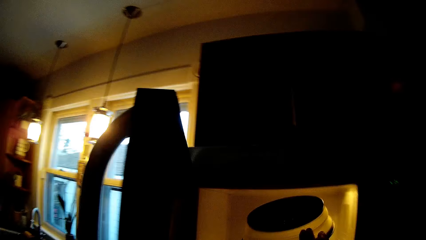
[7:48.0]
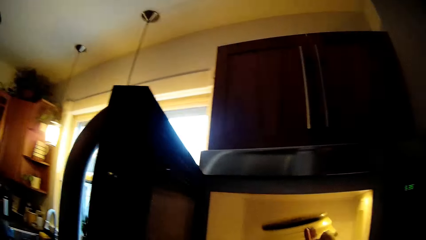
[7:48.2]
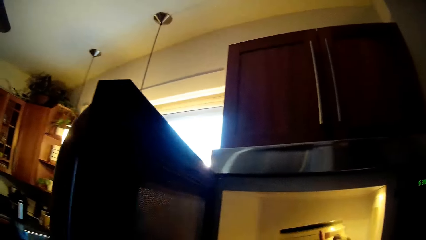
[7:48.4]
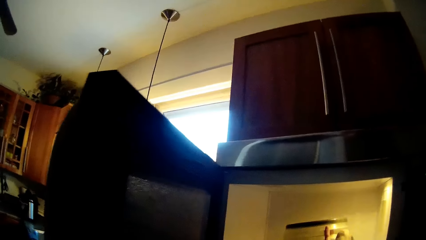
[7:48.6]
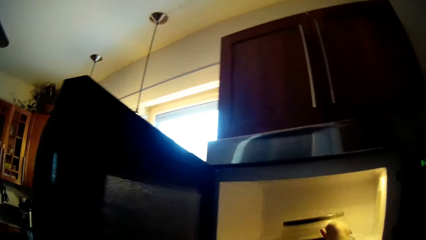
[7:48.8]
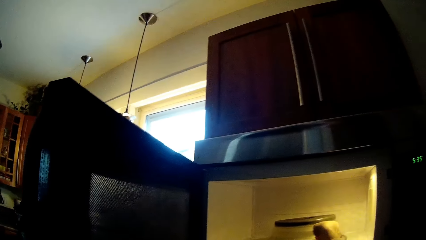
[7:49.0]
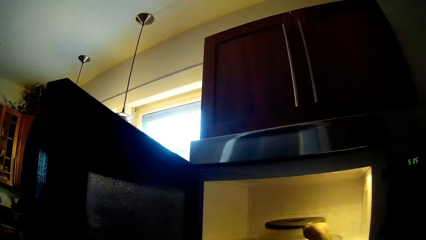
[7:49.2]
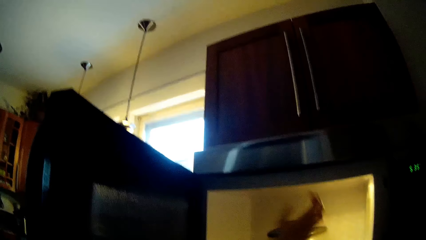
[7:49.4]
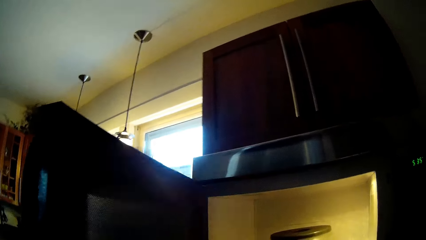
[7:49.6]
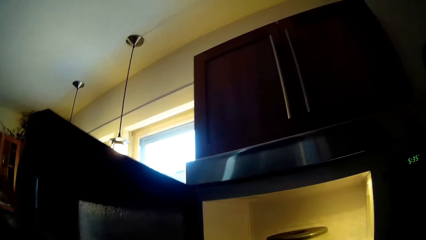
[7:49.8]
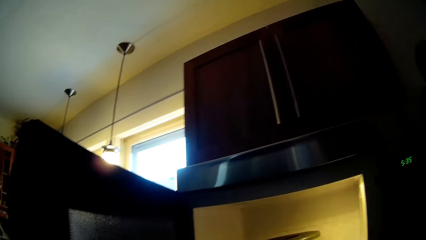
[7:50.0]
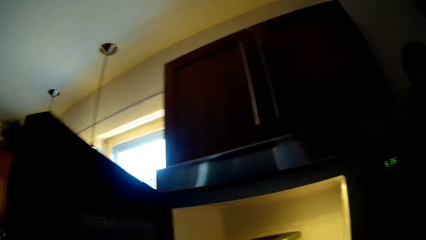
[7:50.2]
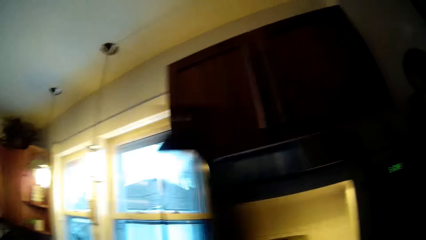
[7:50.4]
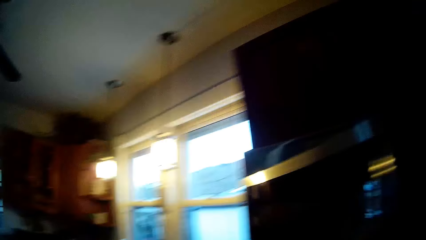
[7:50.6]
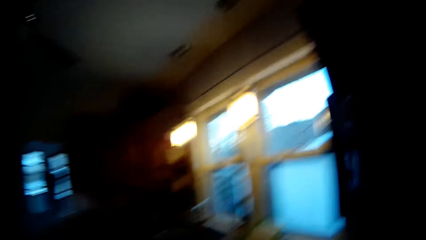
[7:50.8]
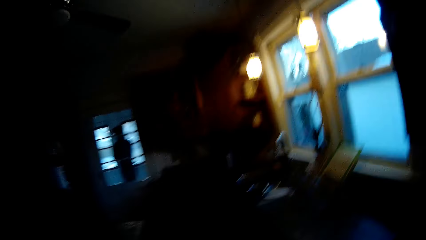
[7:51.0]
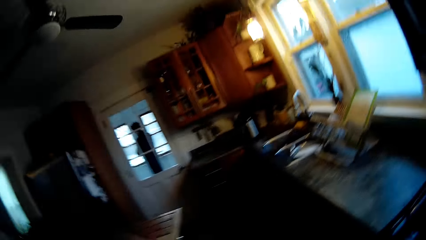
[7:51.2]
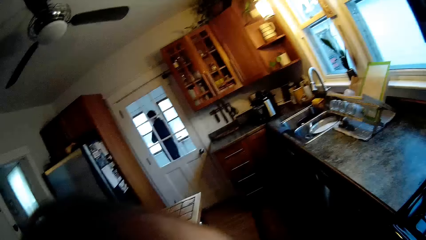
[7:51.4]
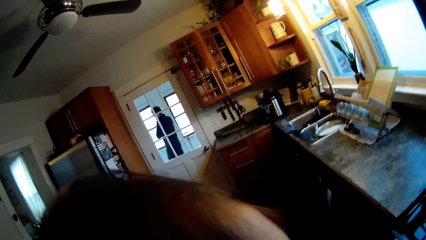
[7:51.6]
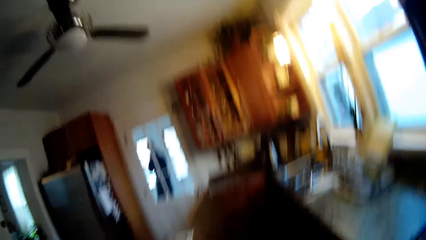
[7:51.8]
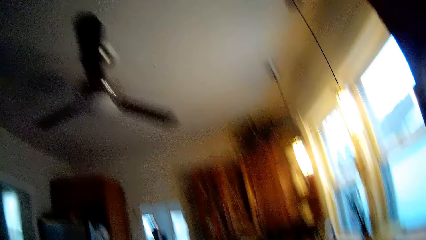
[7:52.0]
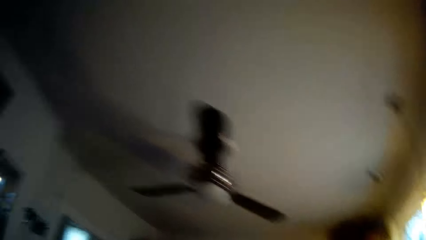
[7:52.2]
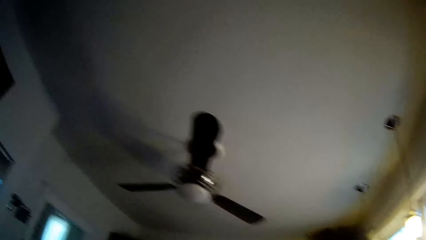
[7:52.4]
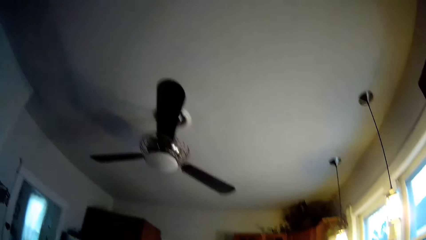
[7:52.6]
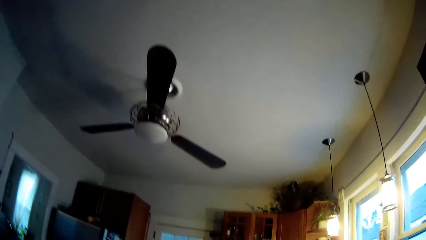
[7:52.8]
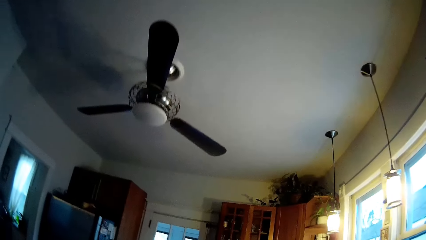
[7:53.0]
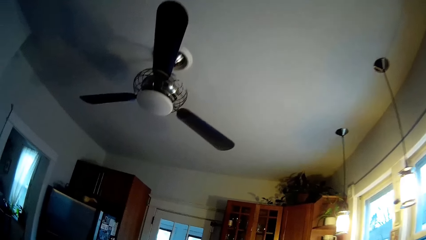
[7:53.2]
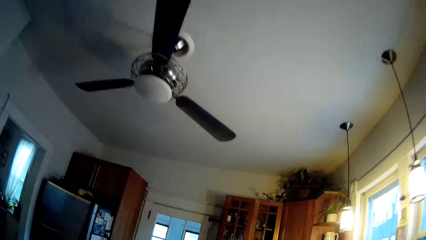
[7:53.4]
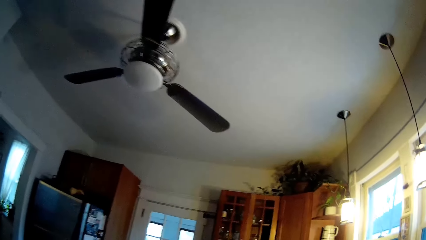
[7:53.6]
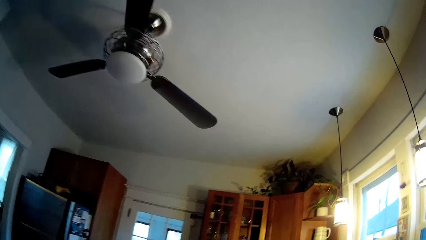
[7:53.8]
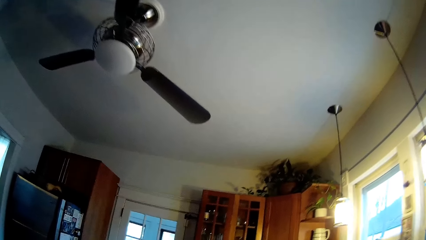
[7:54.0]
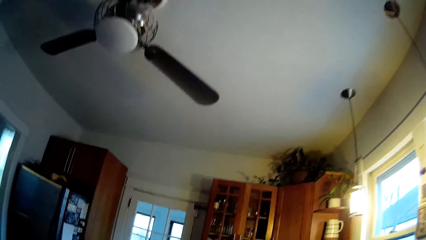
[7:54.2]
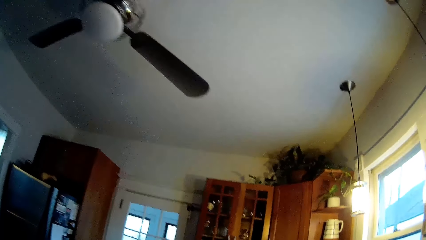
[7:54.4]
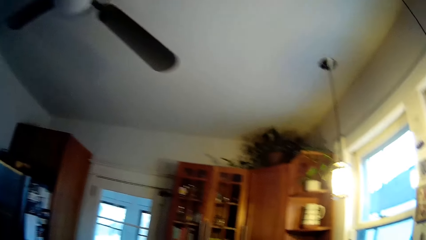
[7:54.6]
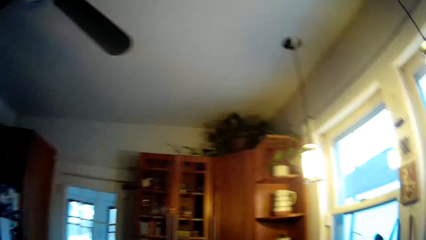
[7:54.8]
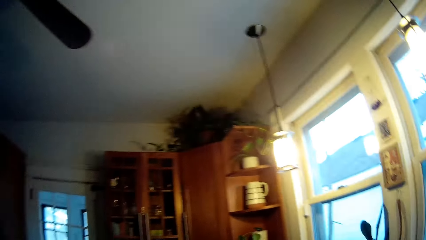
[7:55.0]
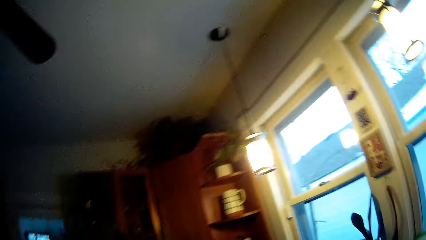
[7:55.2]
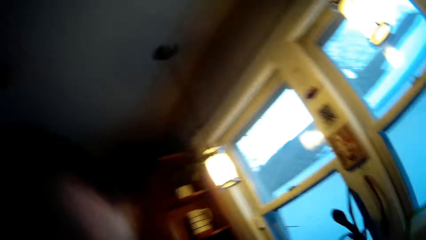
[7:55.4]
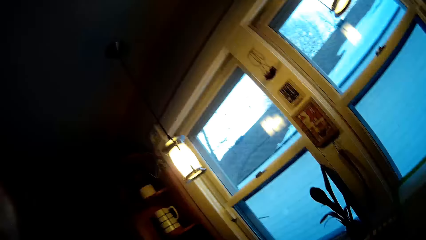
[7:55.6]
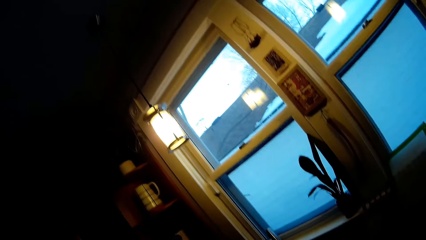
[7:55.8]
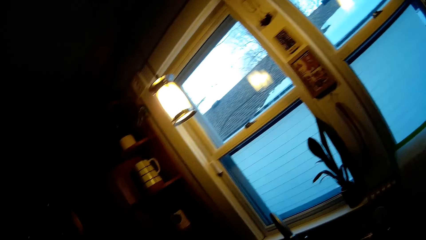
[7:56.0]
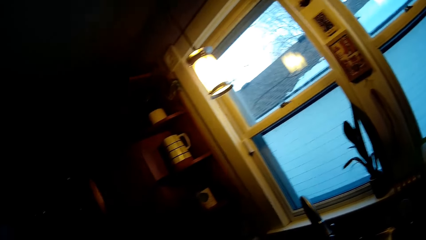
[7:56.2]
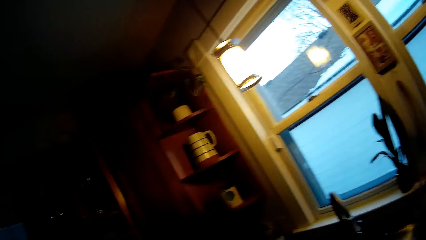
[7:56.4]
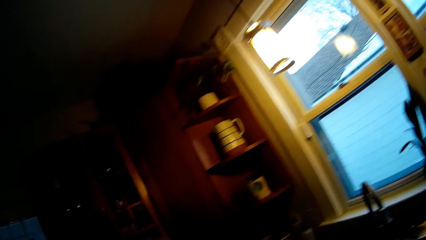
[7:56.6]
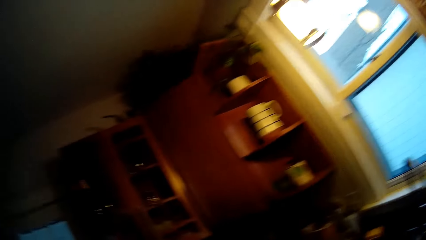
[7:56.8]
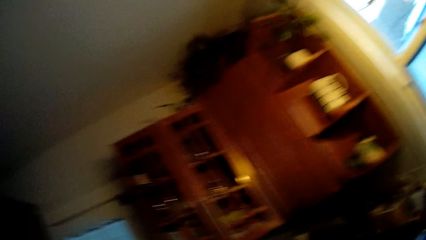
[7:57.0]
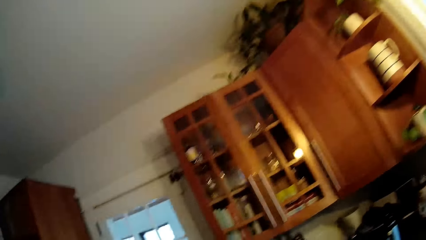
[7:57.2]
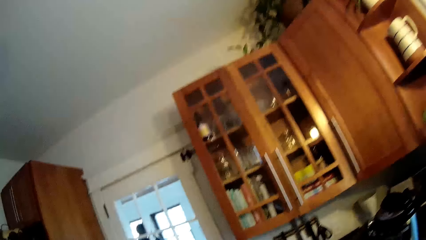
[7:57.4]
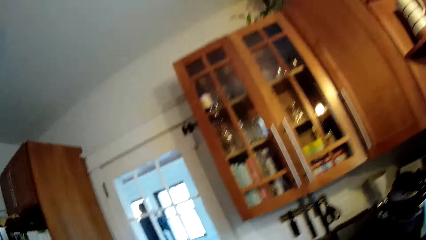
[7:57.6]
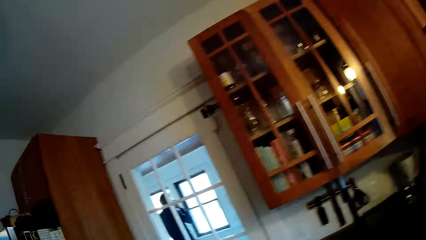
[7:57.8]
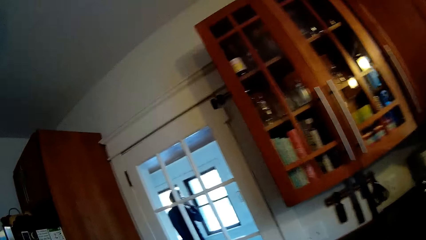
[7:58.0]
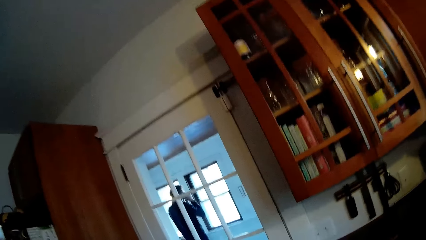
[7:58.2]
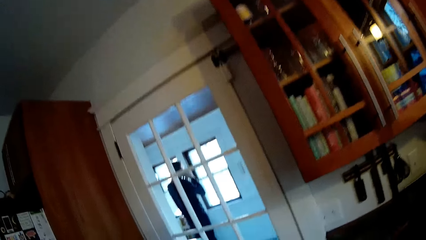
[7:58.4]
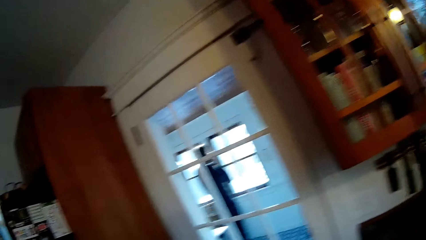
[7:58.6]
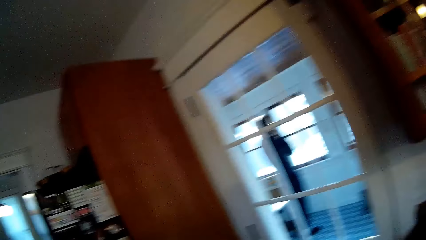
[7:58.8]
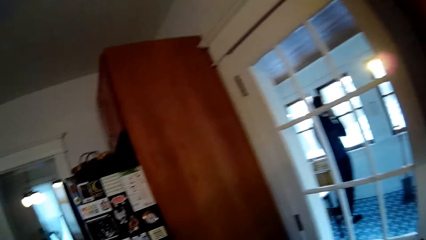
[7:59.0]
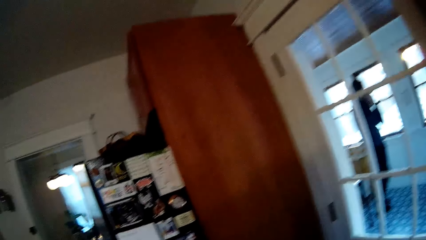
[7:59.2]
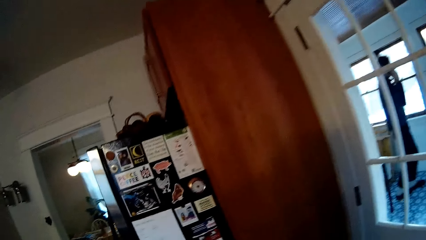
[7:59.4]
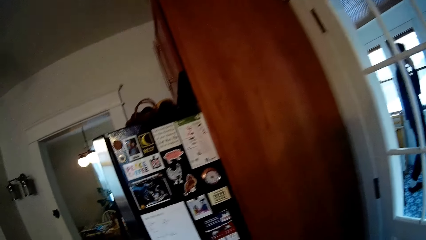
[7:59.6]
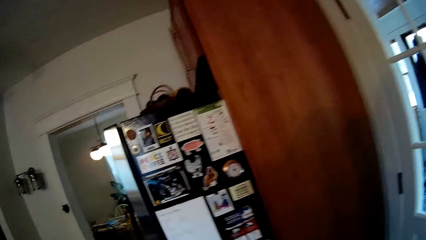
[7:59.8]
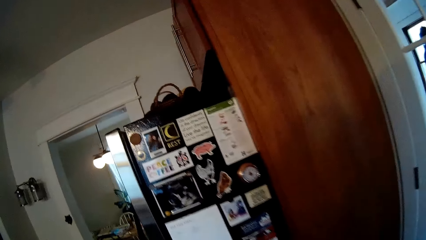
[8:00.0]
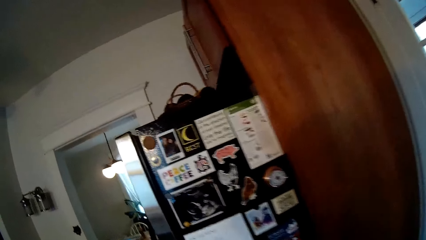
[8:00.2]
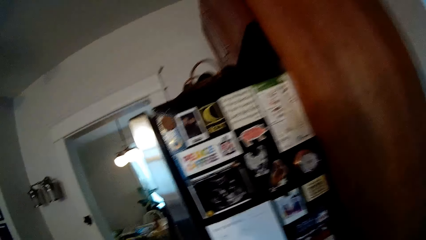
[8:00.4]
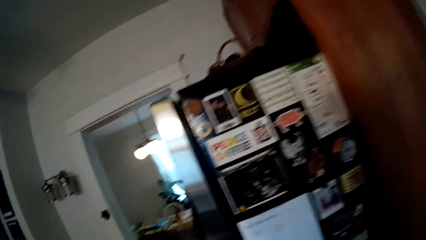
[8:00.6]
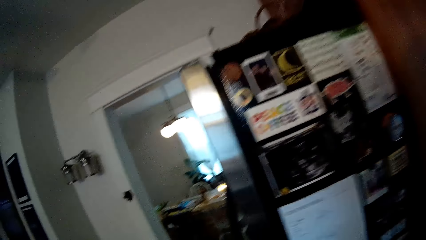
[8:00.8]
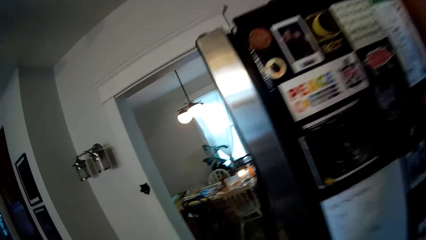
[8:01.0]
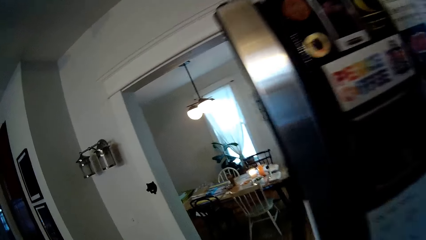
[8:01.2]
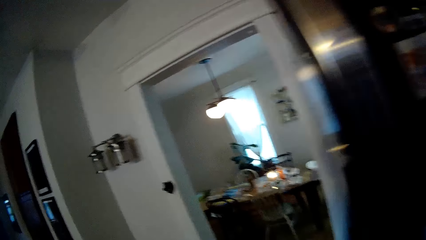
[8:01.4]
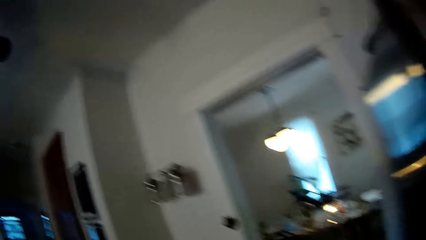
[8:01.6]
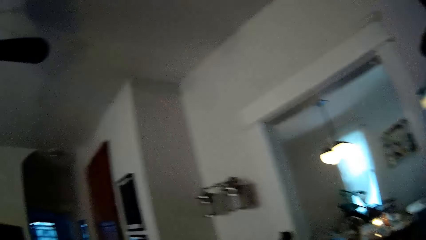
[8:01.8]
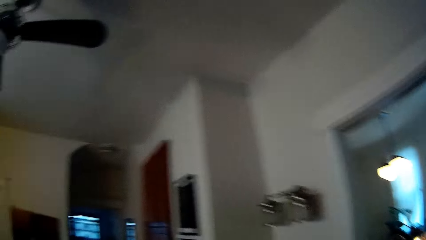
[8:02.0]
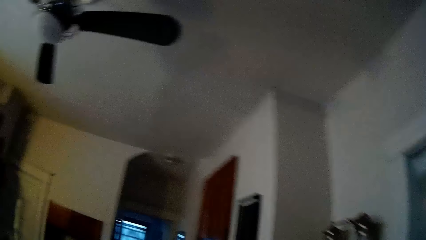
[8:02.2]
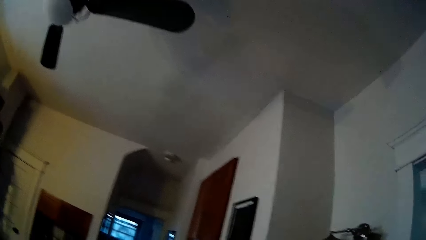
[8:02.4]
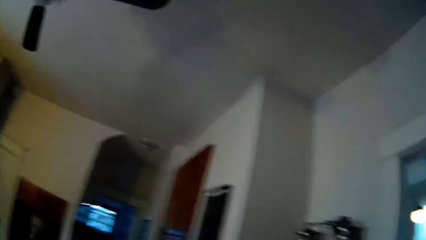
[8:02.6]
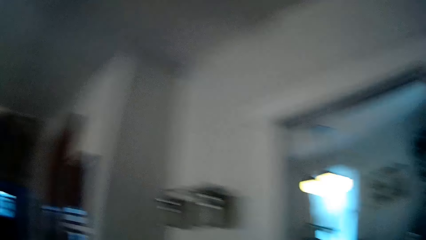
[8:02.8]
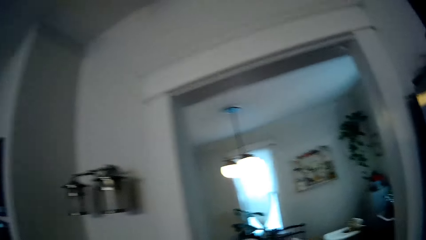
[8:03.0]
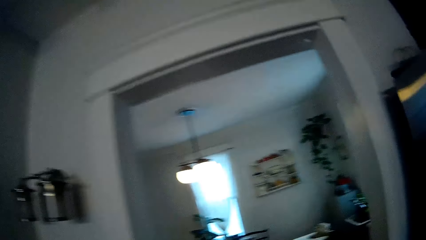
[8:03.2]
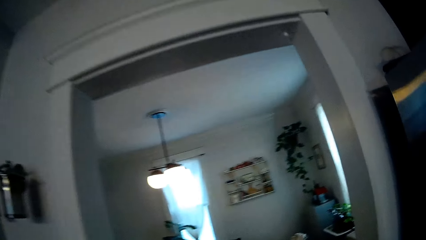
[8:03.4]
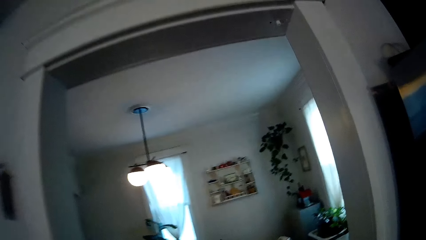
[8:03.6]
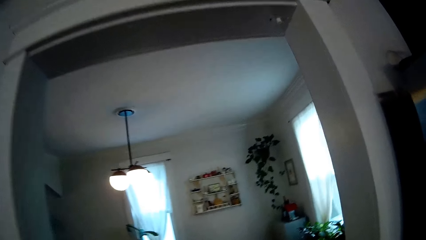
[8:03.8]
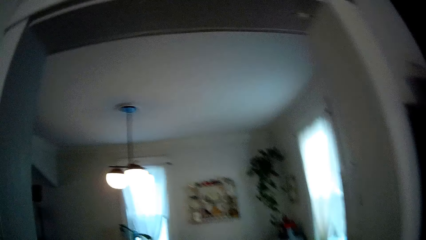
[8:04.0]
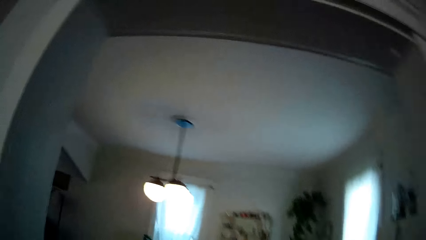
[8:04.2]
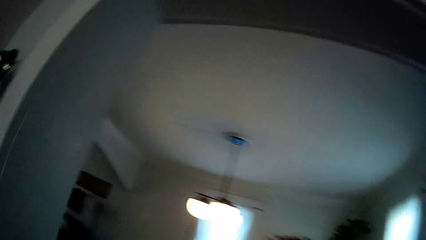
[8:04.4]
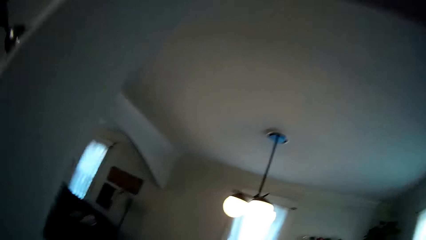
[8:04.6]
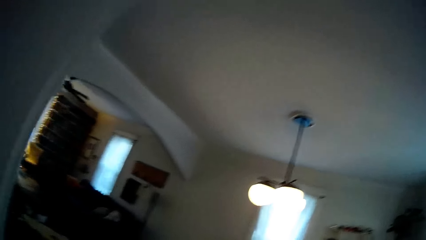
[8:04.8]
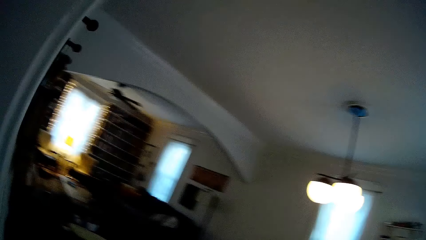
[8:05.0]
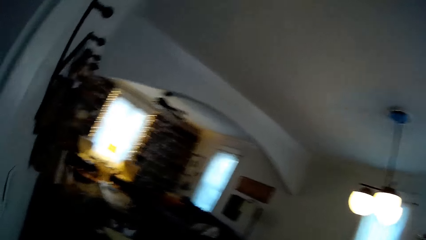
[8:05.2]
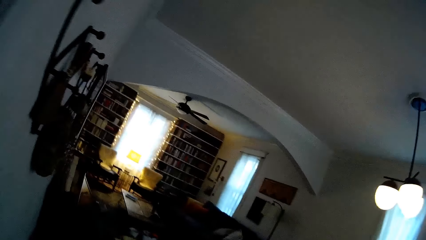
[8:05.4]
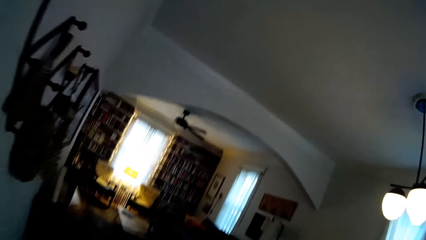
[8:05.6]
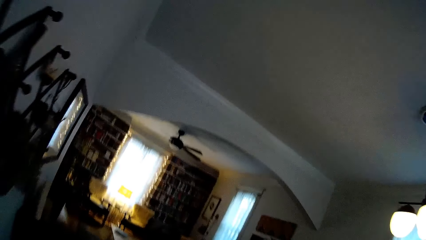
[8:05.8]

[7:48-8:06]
The camera wearer places a bowl in the microwave with her right hand. She closes the microwave with her right hand. She walks towards the living room. She walks into the dining room from the kitchen.
